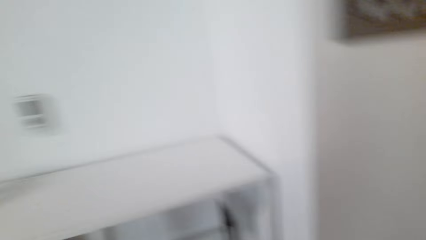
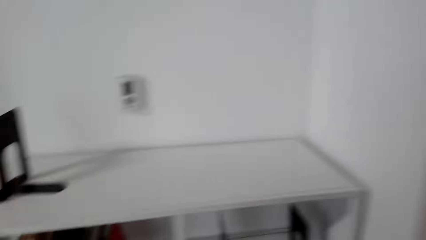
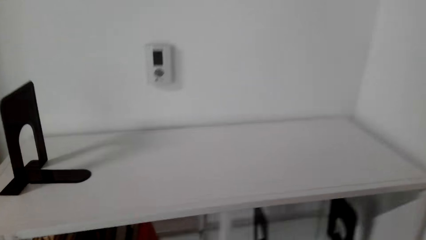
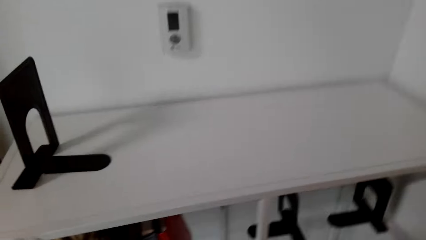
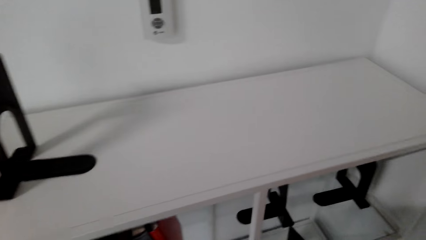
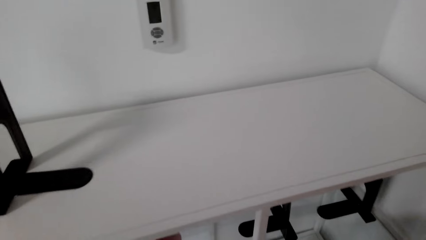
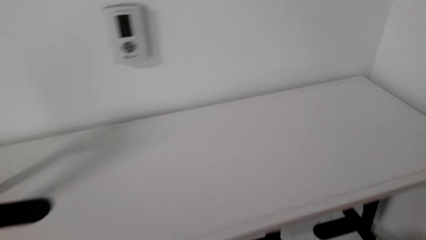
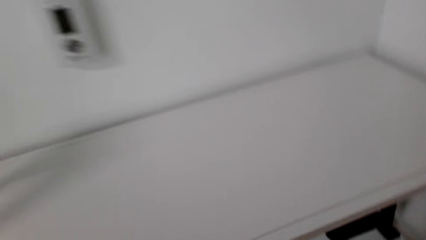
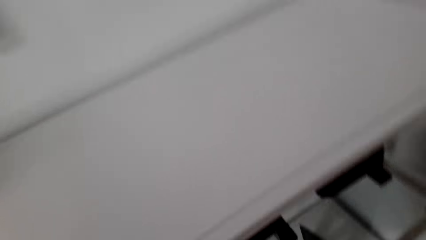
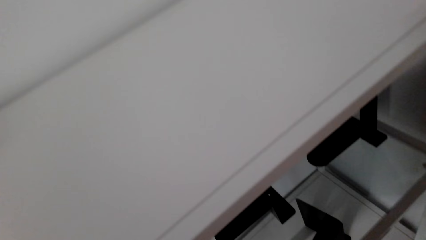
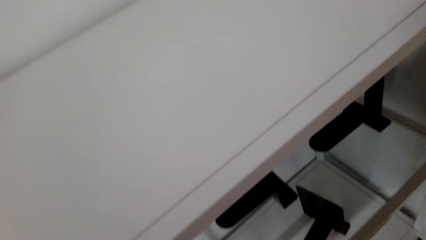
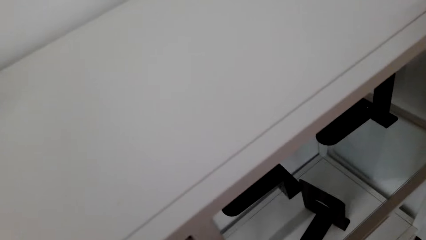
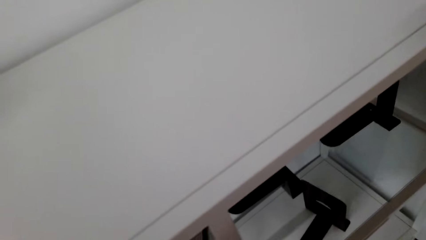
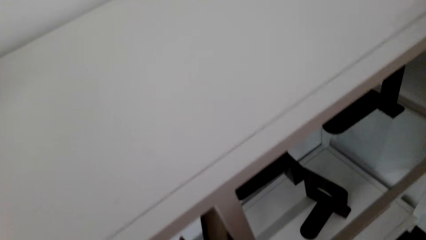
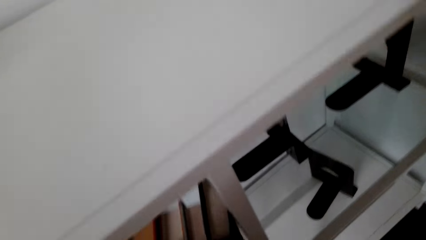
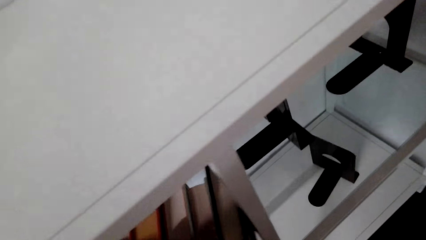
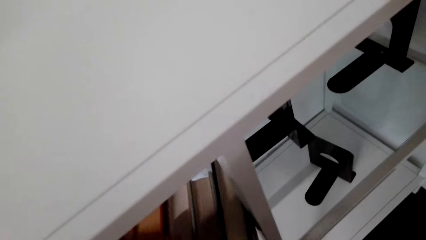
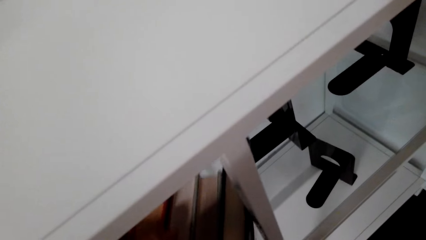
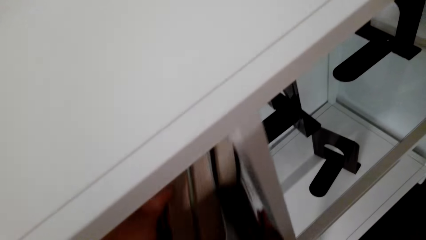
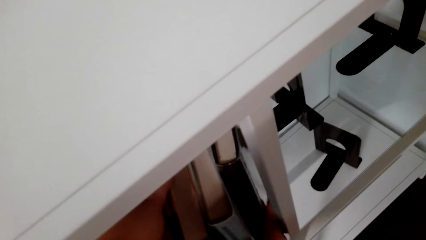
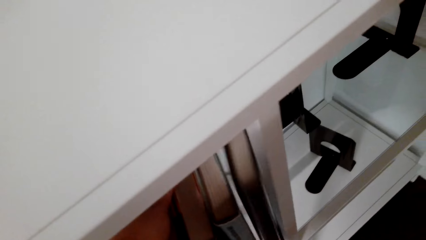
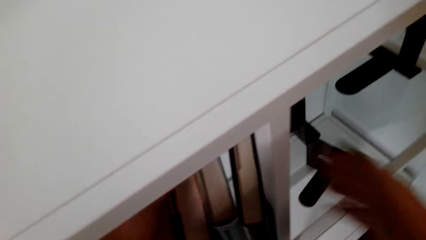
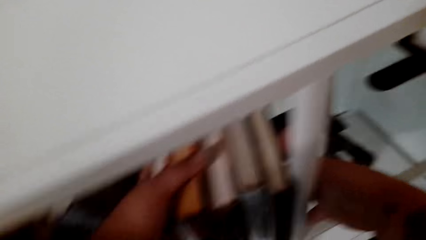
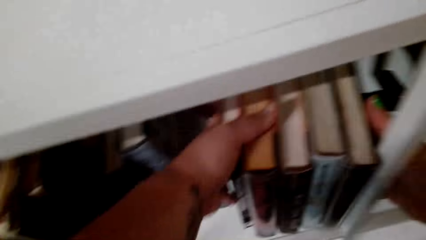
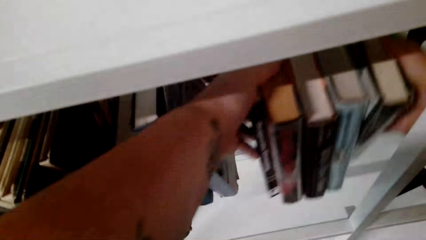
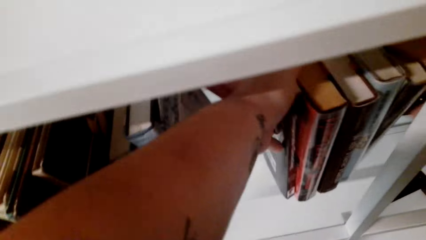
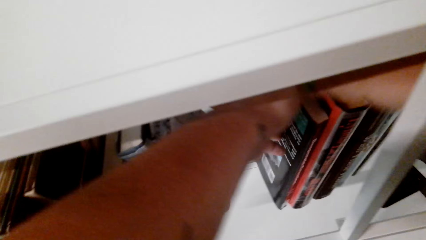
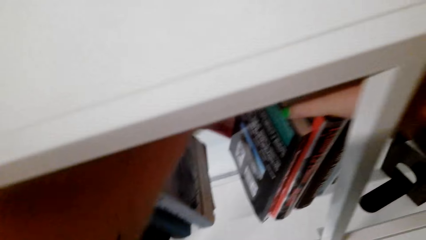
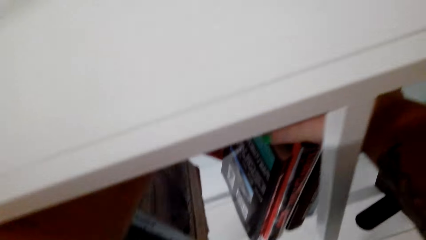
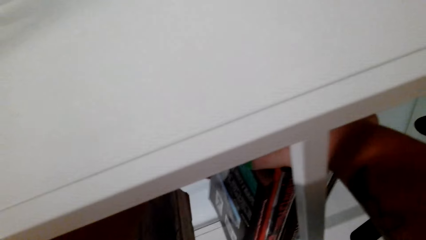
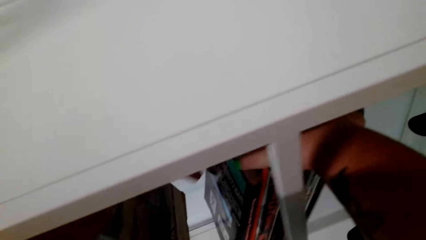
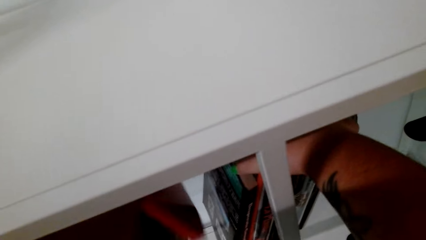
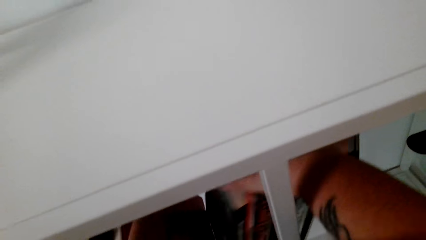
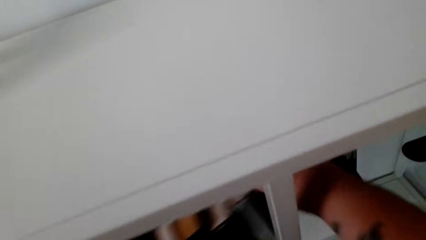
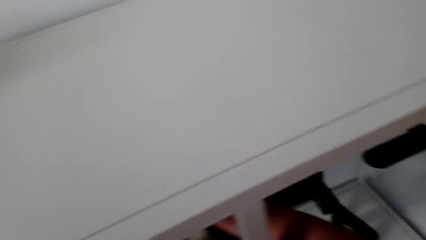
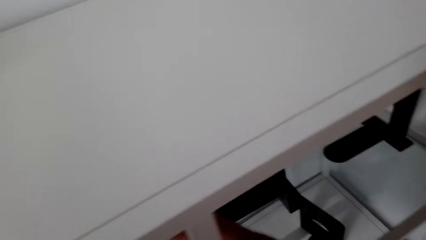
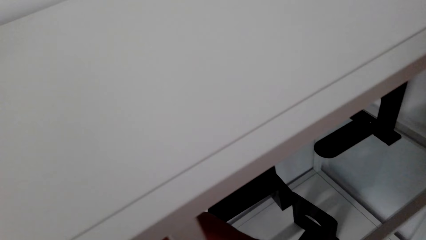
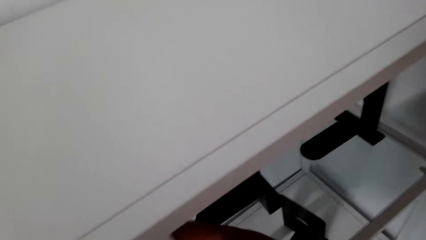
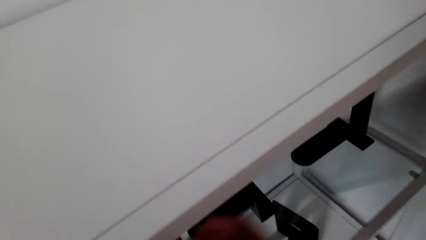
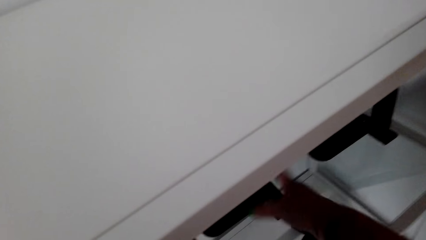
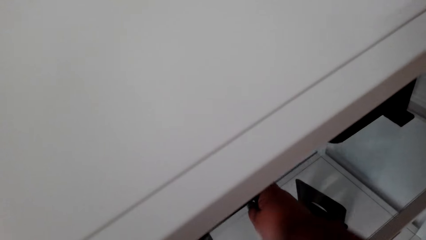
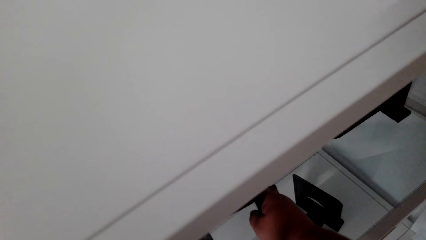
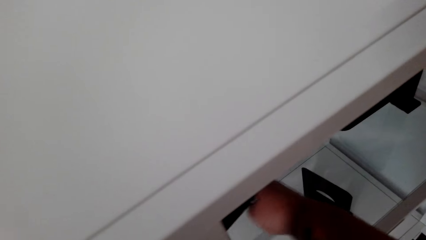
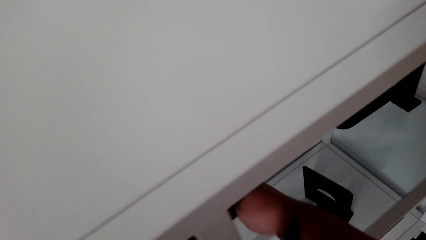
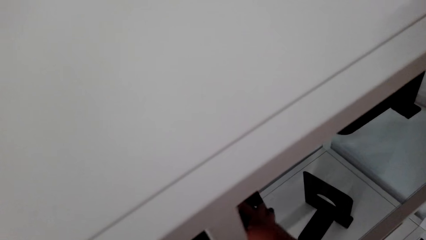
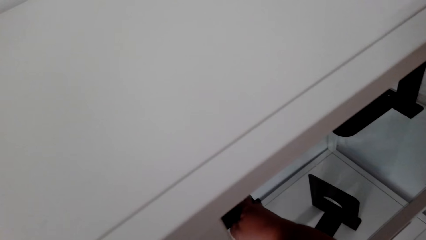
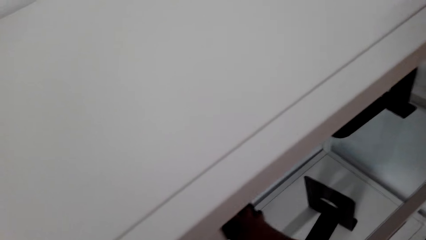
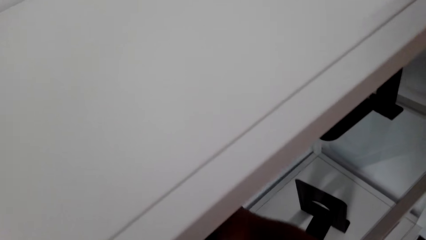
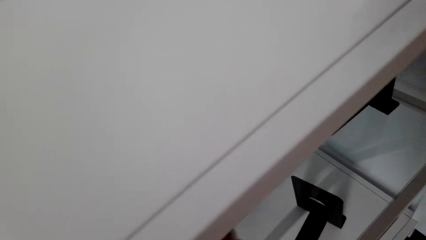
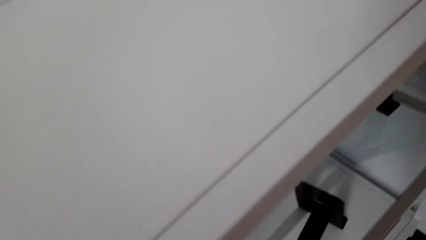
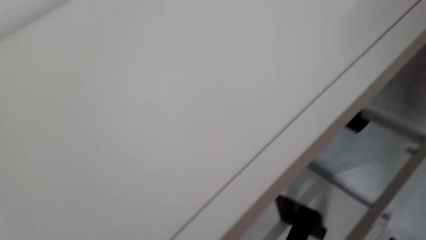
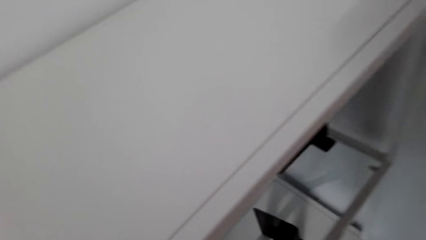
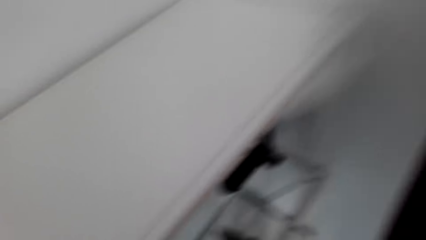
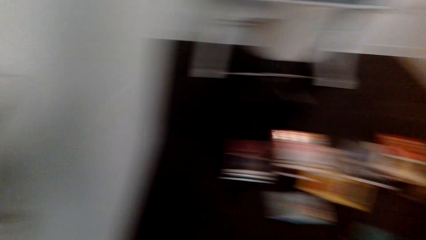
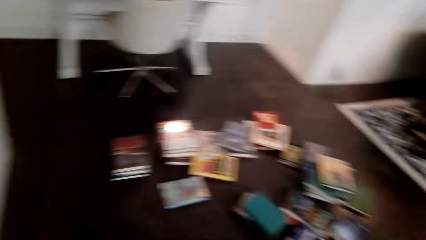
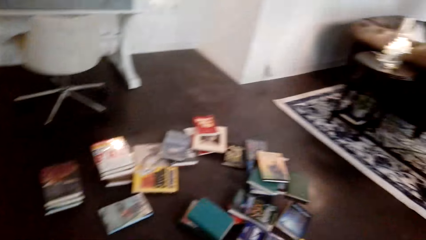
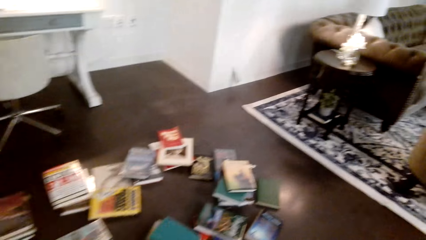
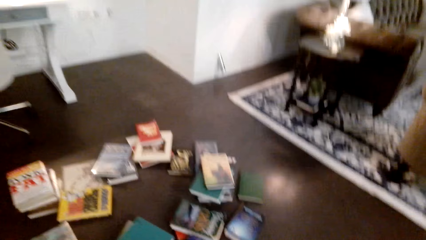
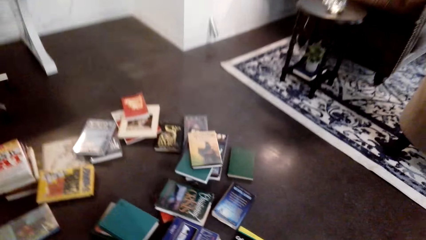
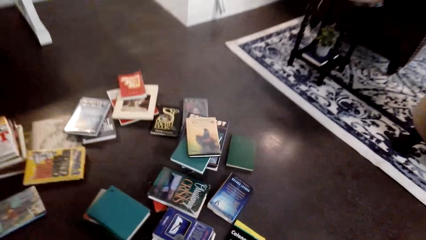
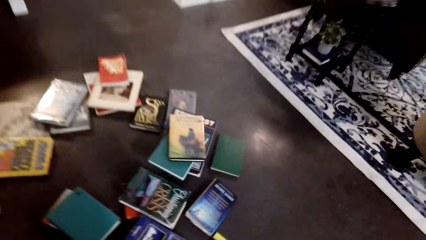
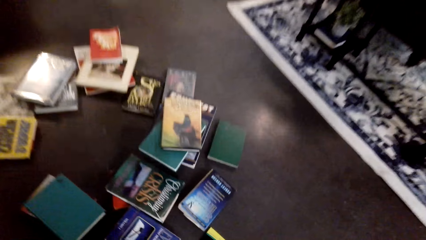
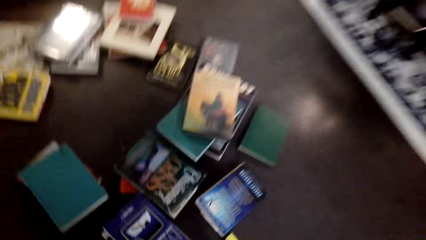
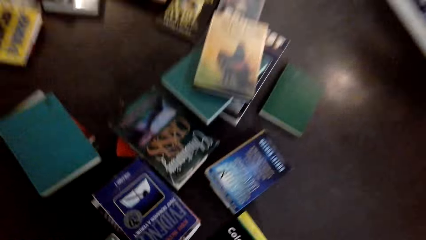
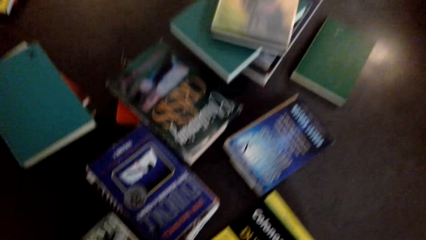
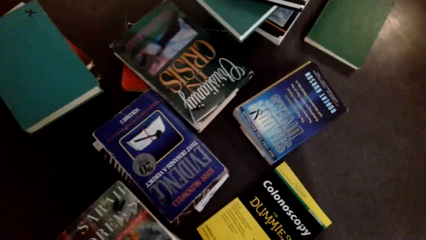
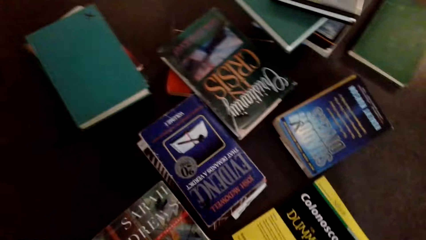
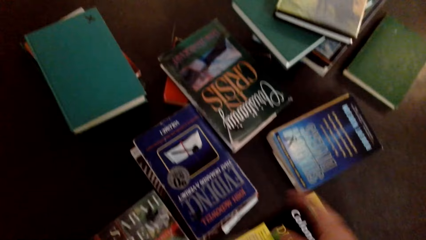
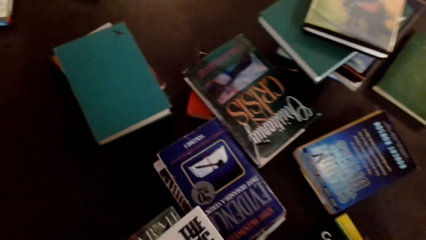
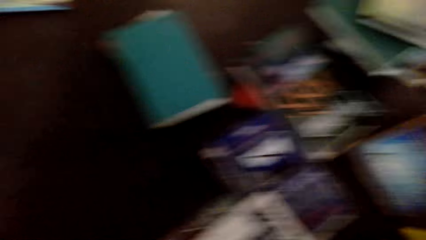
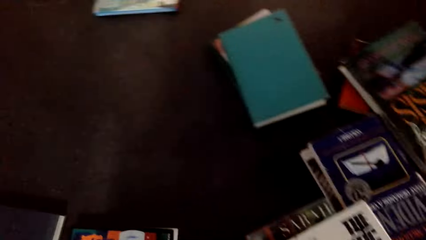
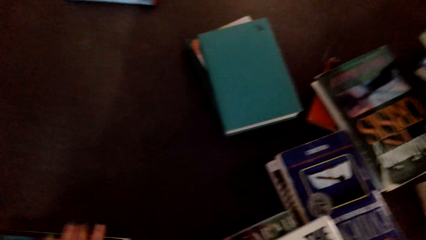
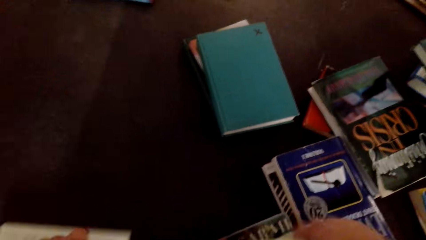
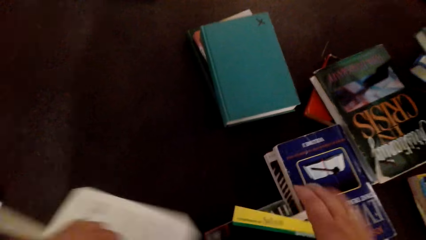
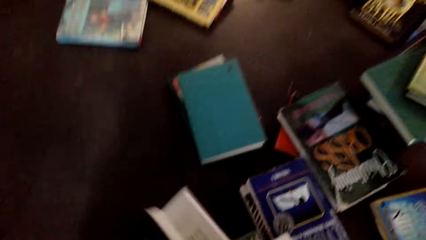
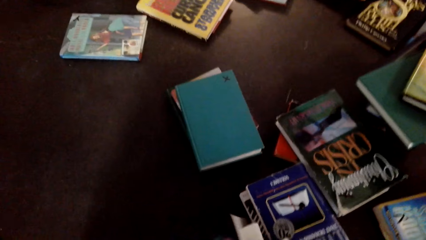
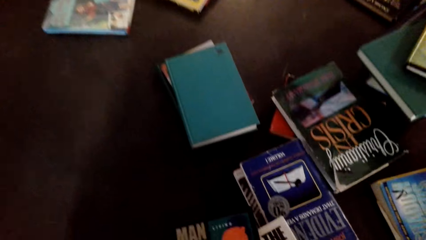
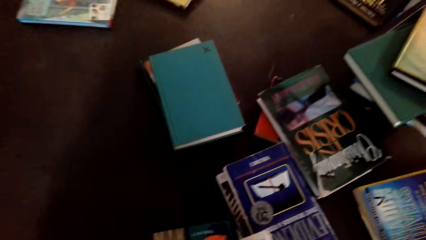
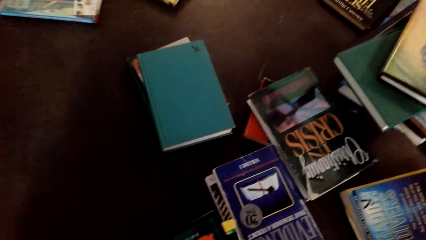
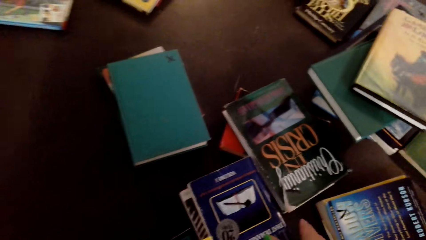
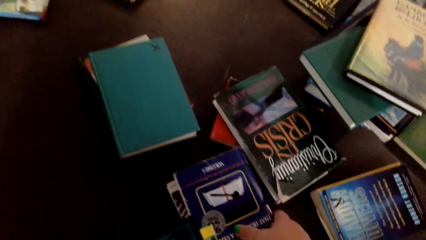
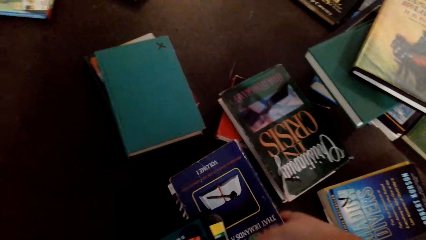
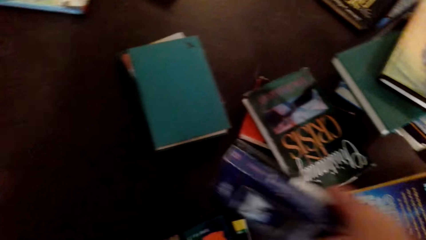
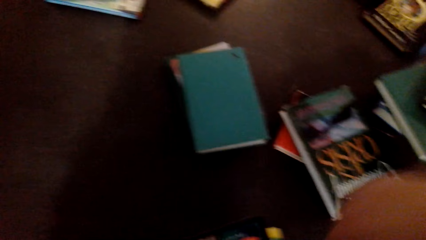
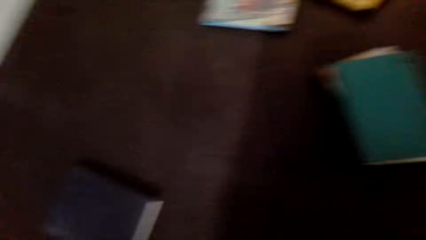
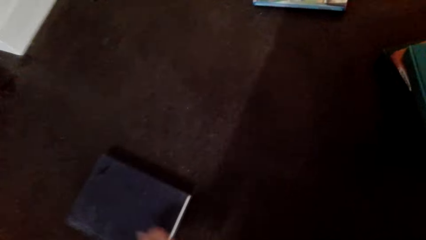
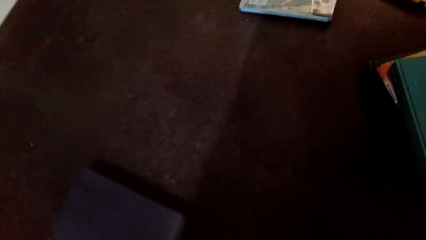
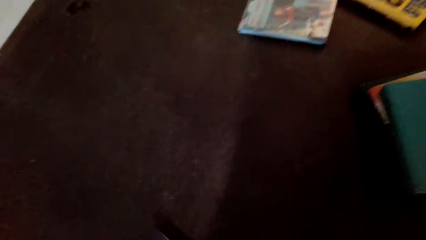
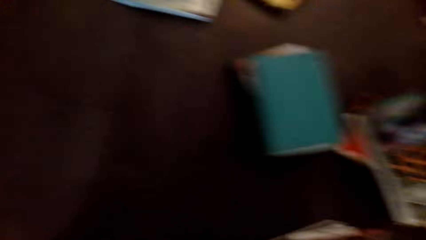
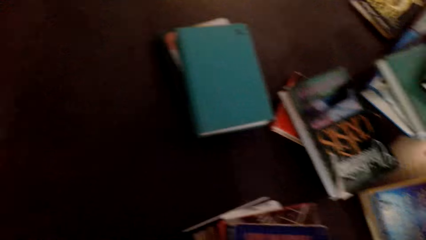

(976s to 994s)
The camera wearer walks towards the cabinet. They arrange the books in the shelf. They place the books in the cabinet. They arrange the books in the cabinet. They look at the books. They collect the books from the floor.
